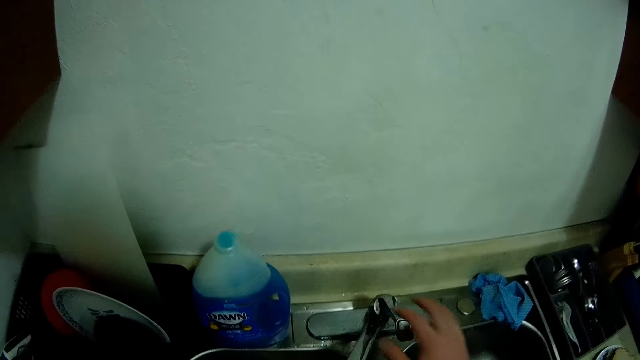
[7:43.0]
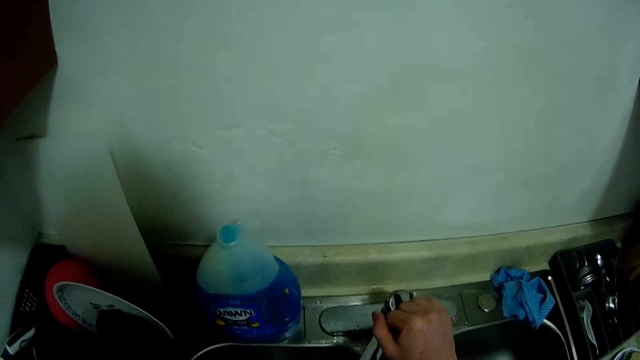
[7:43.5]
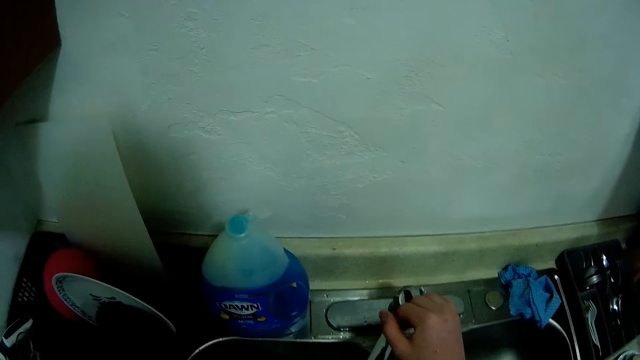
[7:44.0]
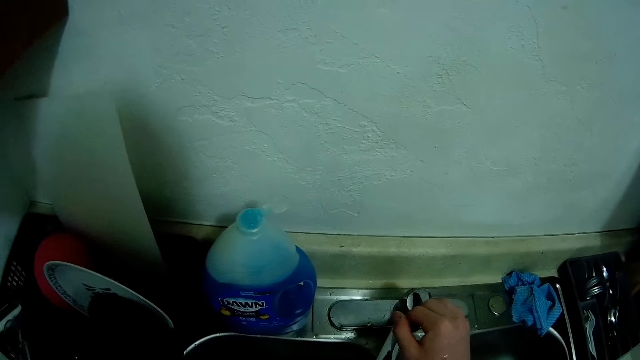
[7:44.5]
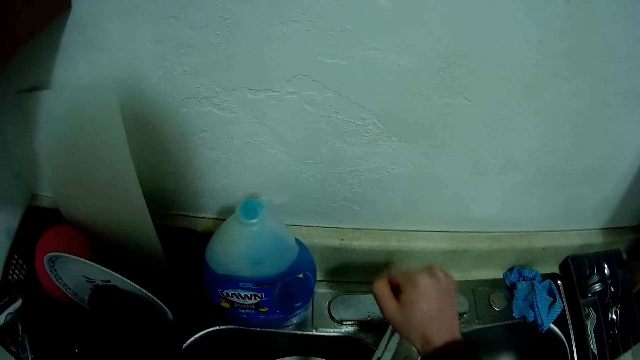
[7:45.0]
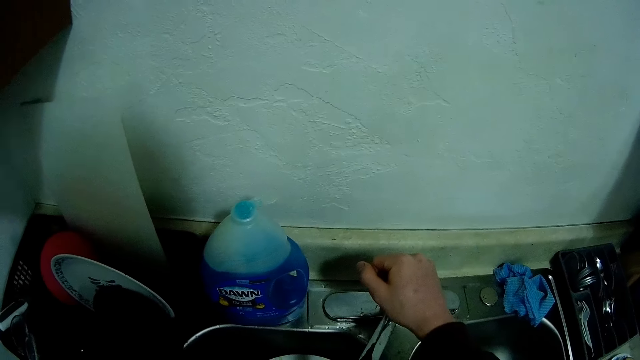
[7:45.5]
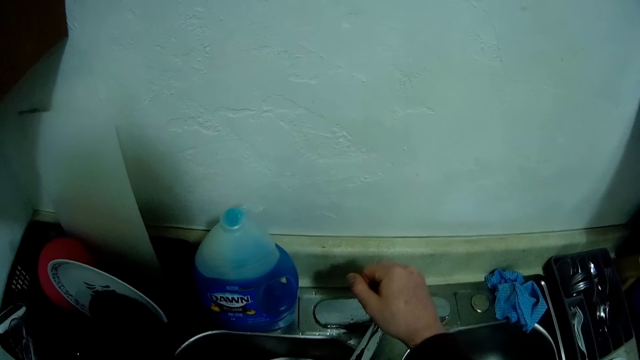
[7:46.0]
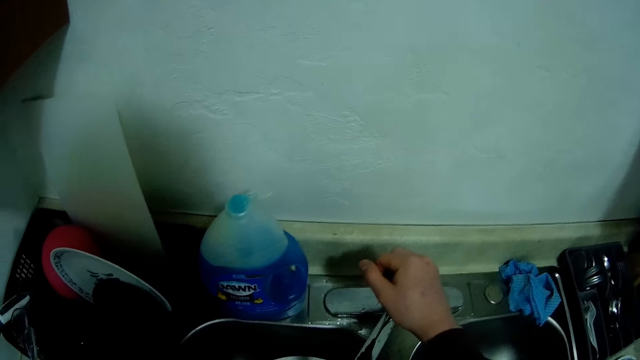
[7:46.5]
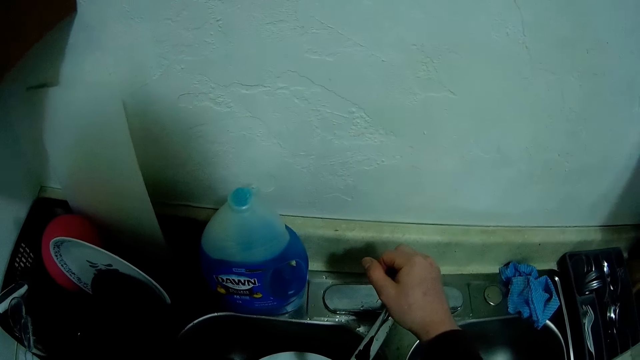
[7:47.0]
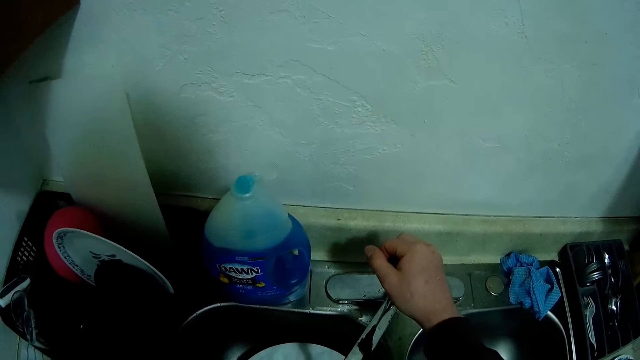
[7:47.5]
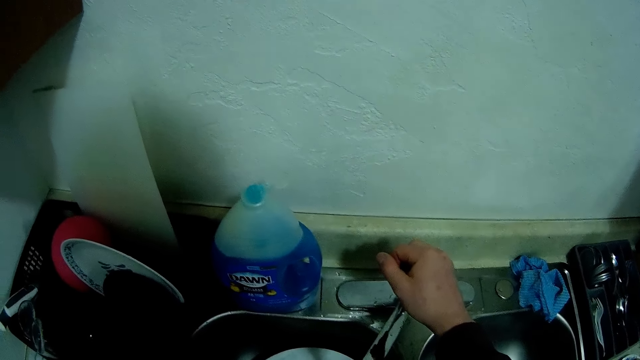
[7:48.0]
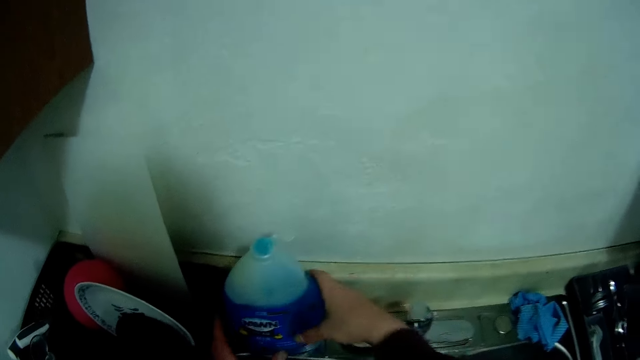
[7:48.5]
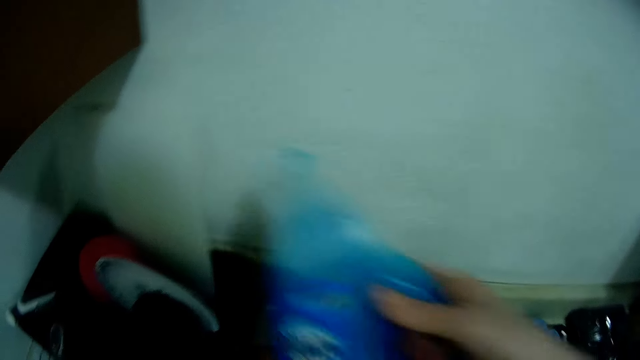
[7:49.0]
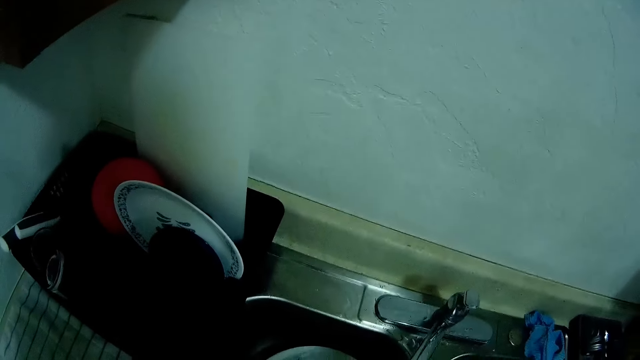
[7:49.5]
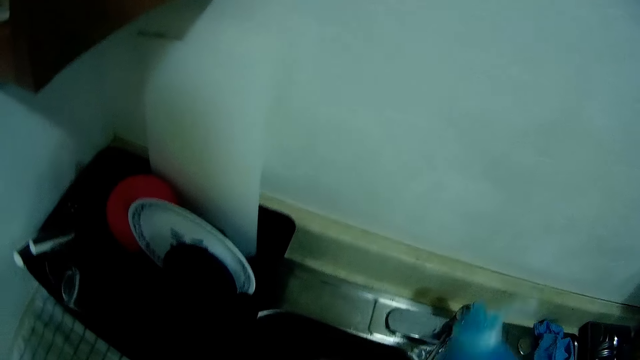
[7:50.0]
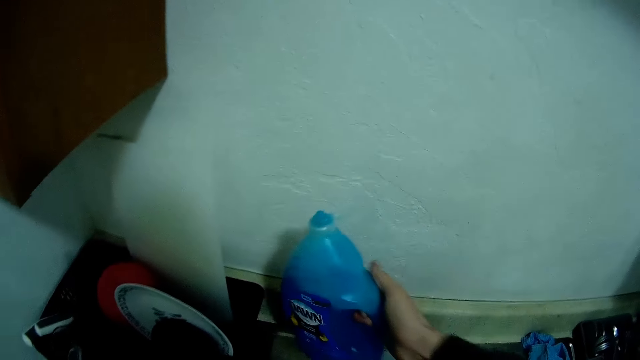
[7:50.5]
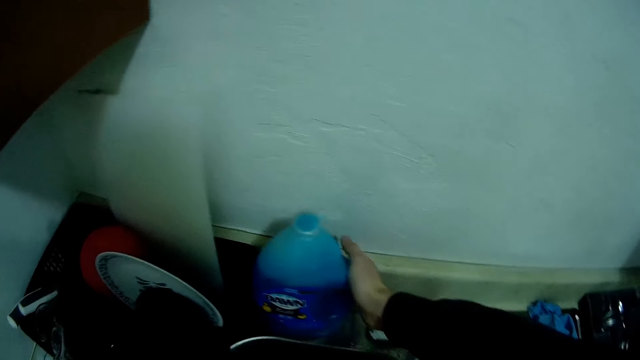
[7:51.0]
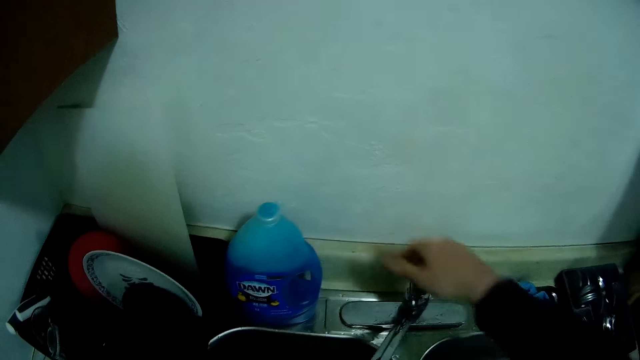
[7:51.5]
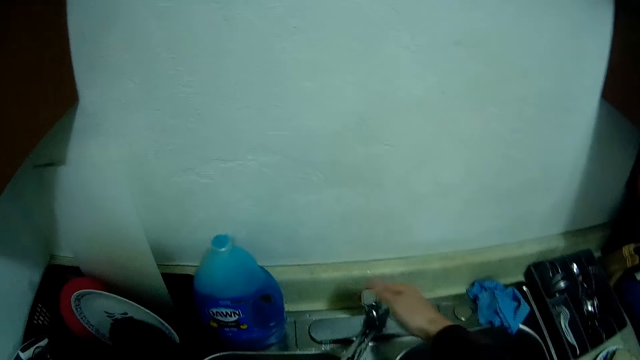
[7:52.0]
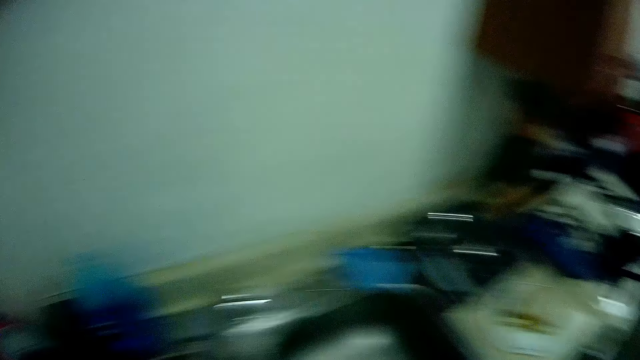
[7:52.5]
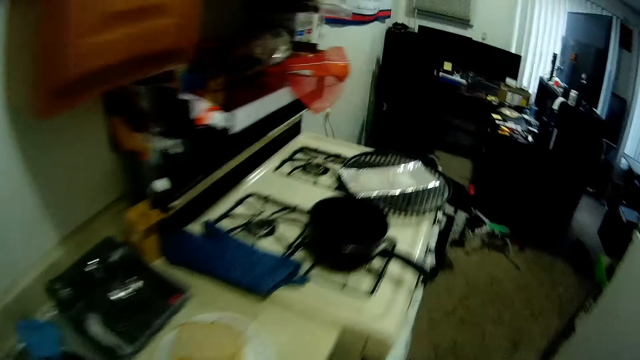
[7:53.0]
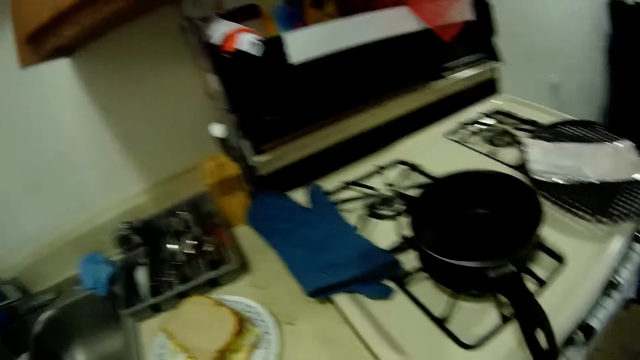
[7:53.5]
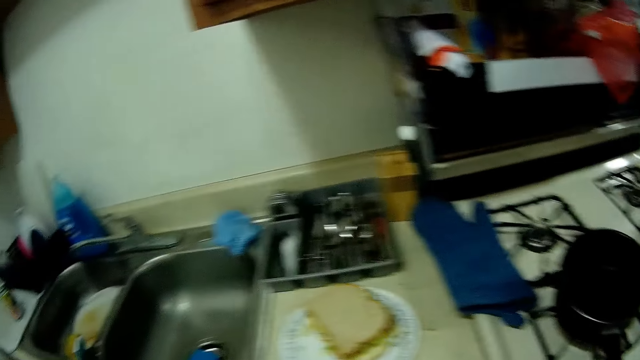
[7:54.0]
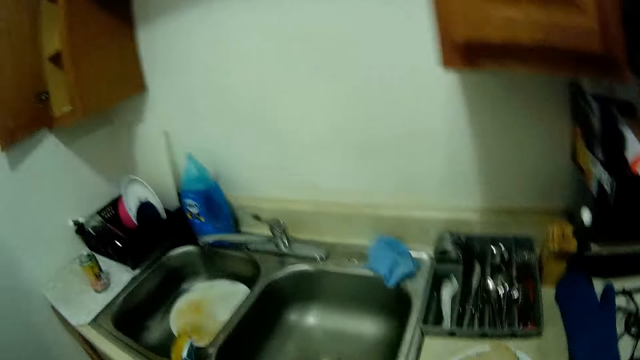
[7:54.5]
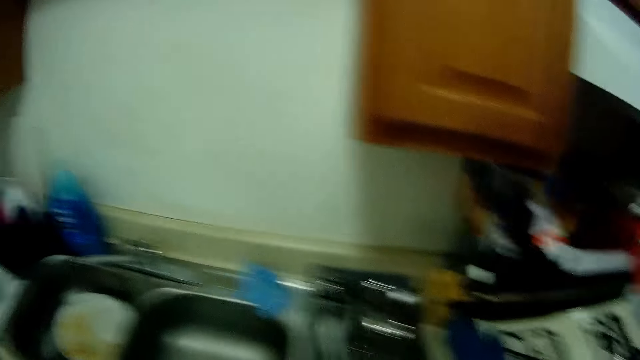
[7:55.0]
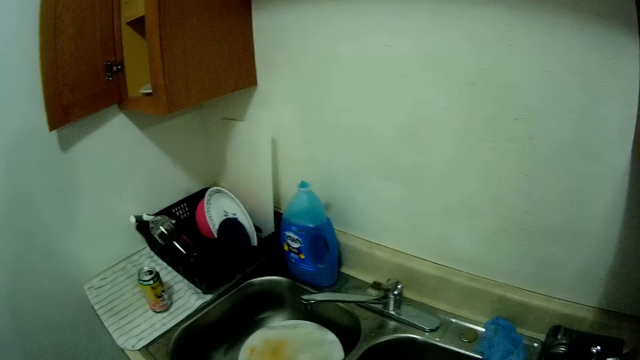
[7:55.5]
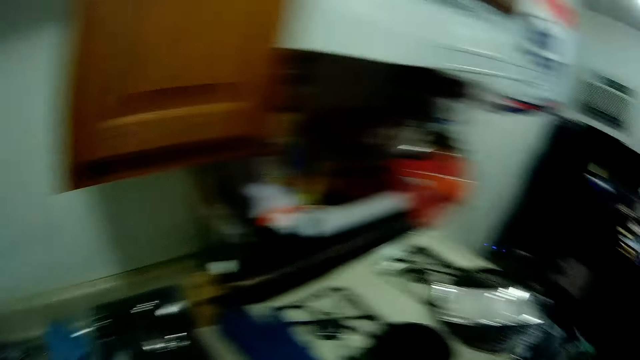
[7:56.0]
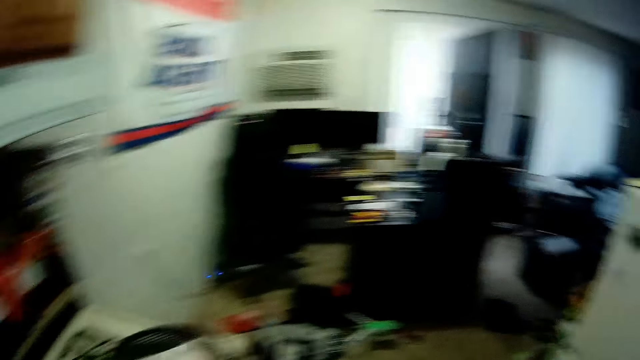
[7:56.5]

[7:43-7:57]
The camera wearer turns on the tap with her right hand. She picks up a bottle of liquid soap from the kitchen worktop with her right hand. She adds detergent in the sink. She places the bottle of liquid soap onto the kitchen worktop. She turns off the tap with her right hand. She walks in the room.

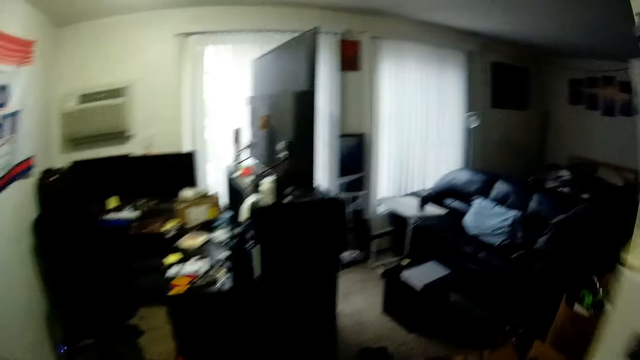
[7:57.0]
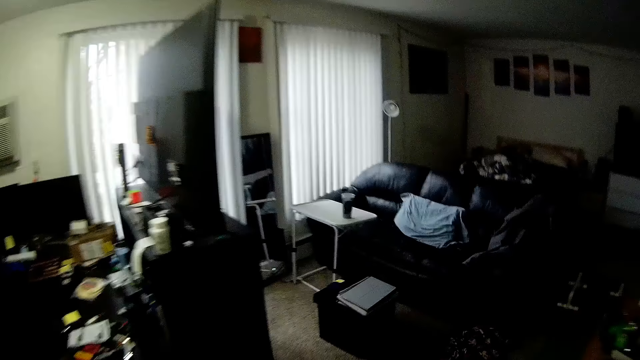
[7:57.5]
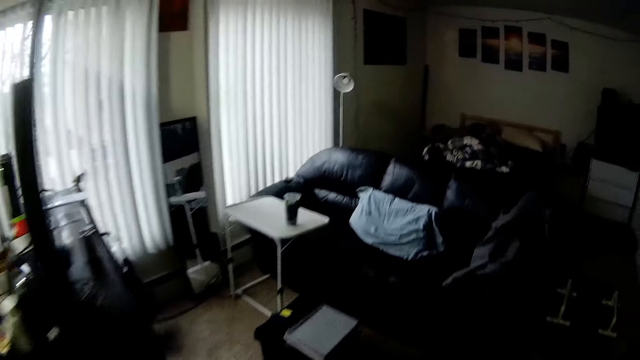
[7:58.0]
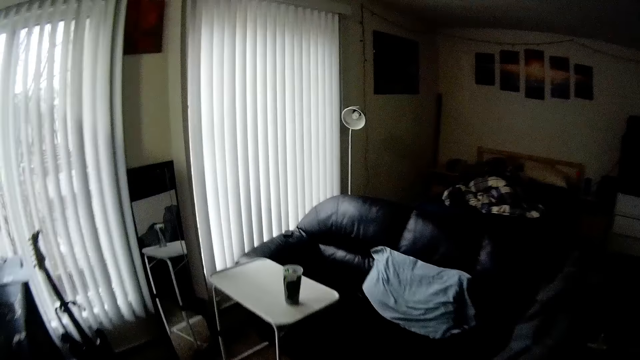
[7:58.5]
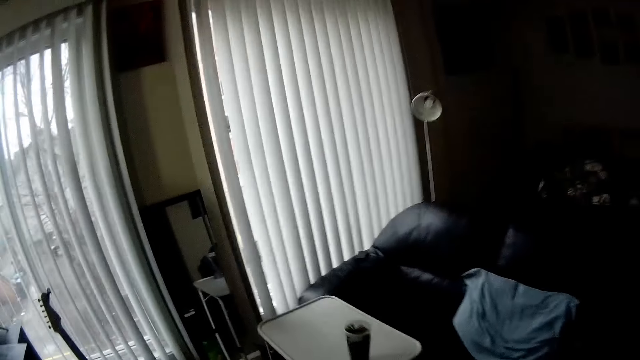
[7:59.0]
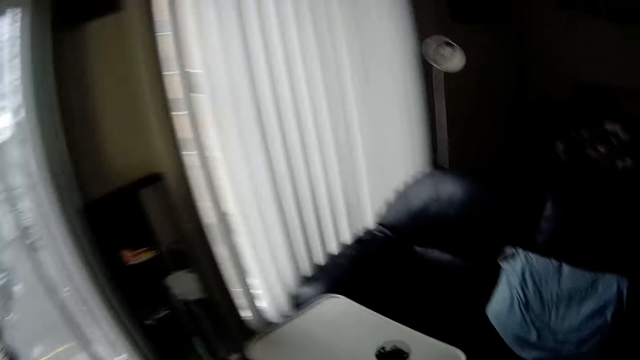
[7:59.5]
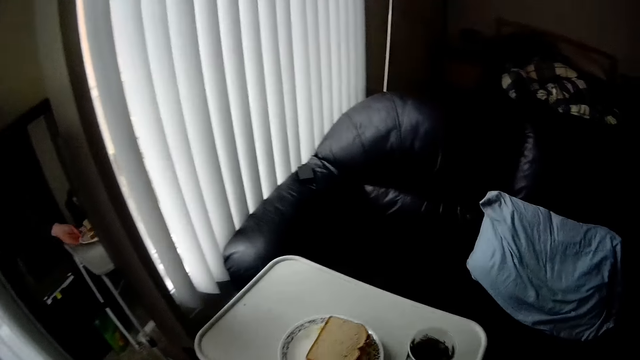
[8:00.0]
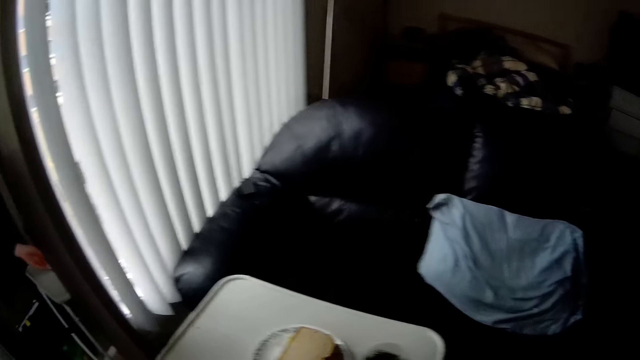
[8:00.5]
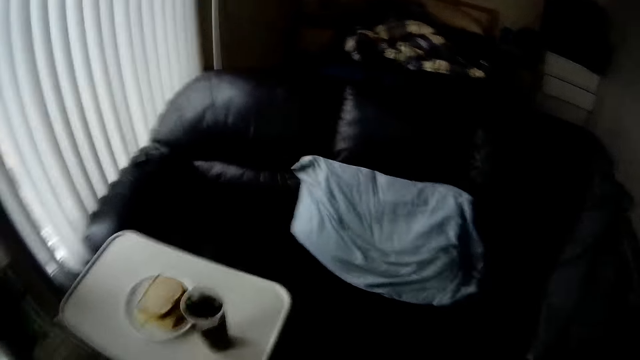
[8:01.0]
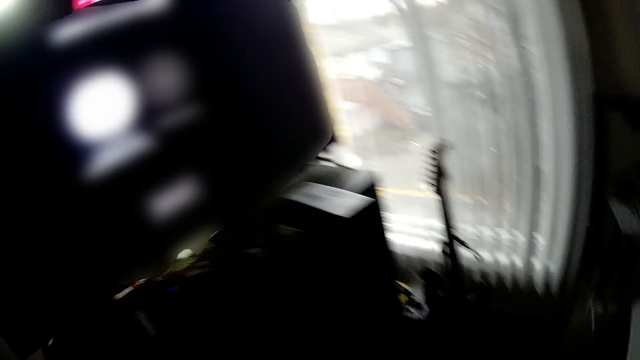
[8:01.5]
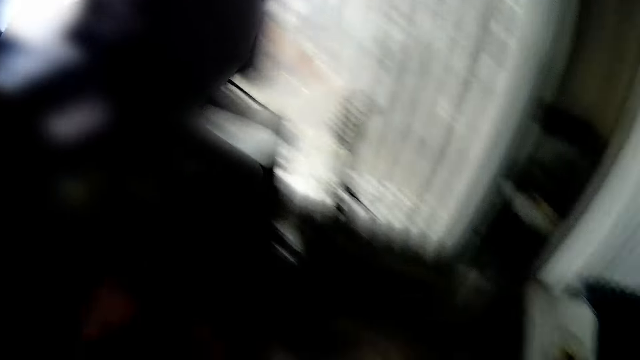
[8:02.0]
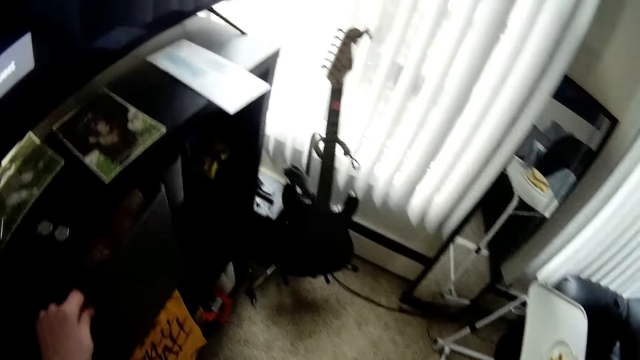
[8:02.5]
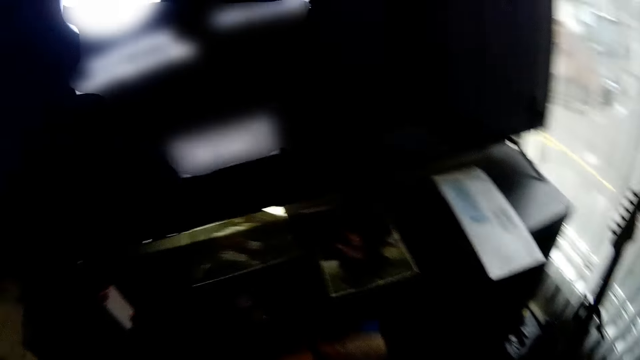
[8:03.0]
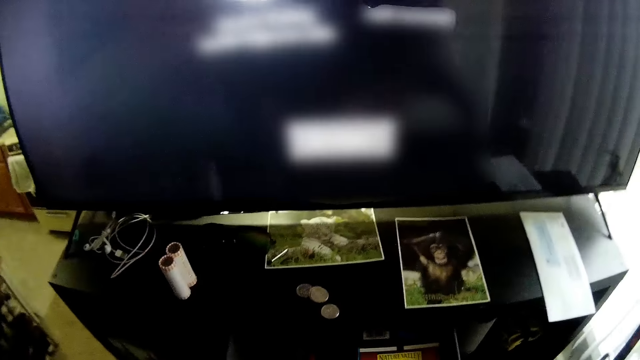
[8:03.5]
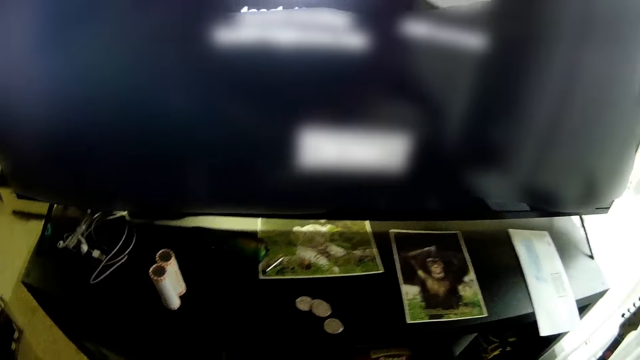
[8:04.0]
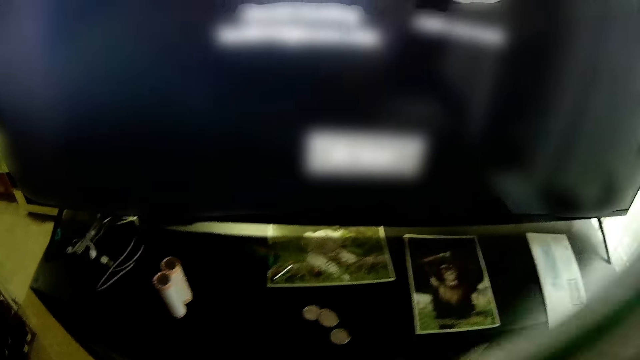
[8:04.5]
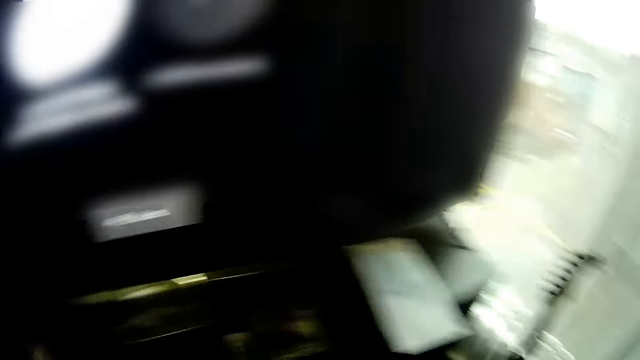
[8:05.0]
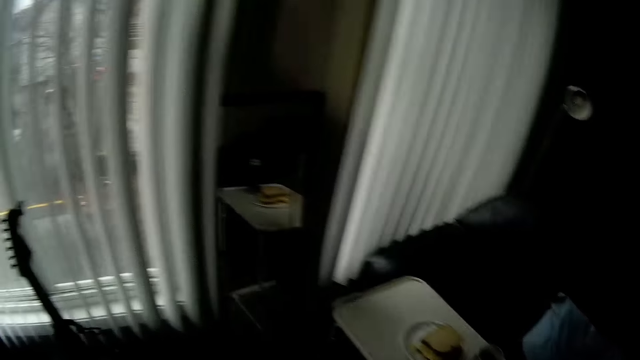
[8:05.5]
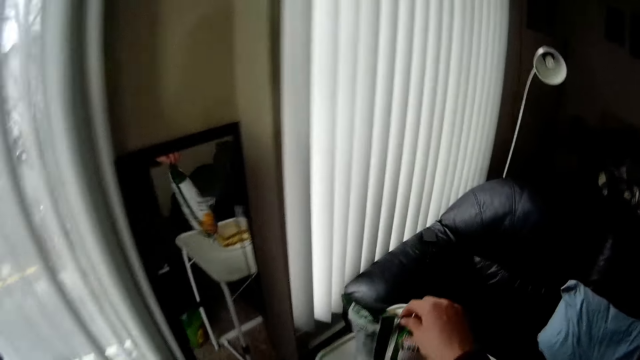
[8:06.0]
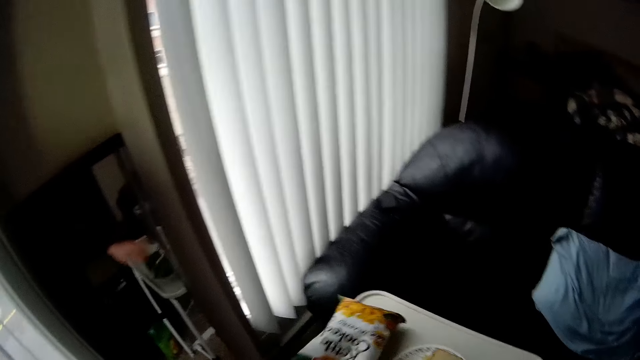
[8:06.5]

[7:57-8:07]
The camera wearer places a plate with a sandwich onto the table in the living room. She walks in the room. She opens a drawer in a television stand with her left hand. She picks up a bag of chips or packet of cookies with her right hand. She walks in the room. She puts the packet of cookies on the table.
